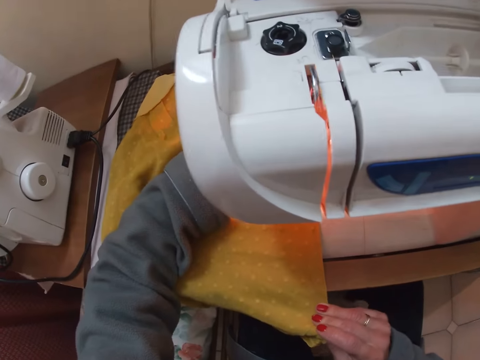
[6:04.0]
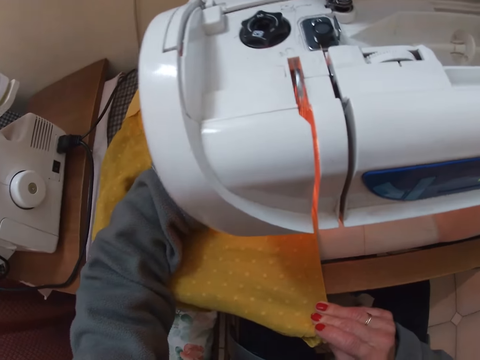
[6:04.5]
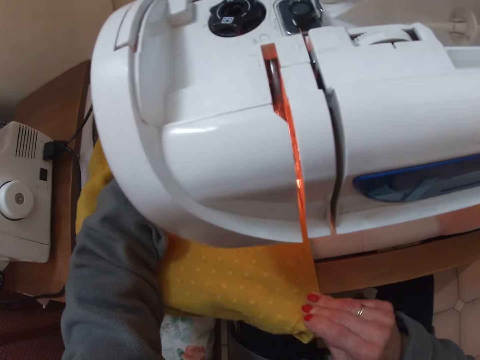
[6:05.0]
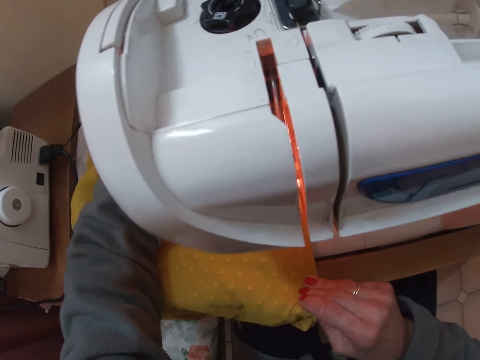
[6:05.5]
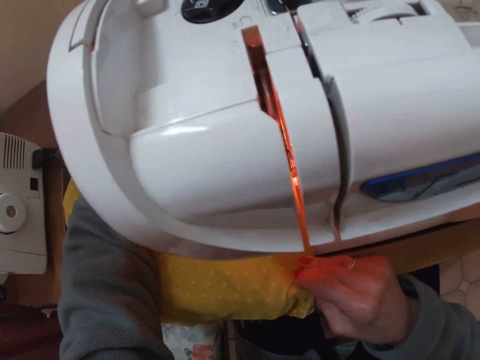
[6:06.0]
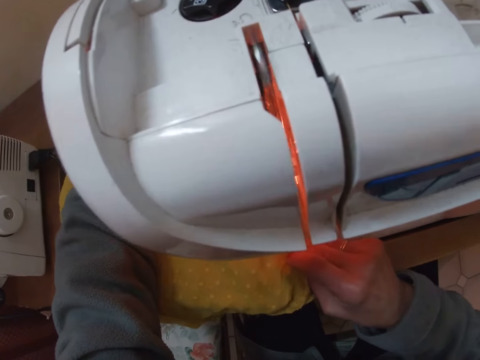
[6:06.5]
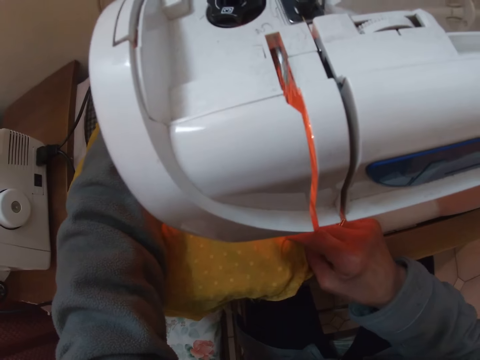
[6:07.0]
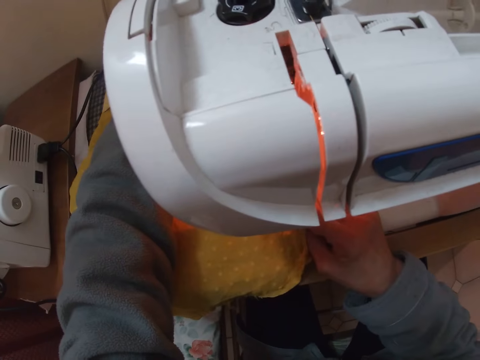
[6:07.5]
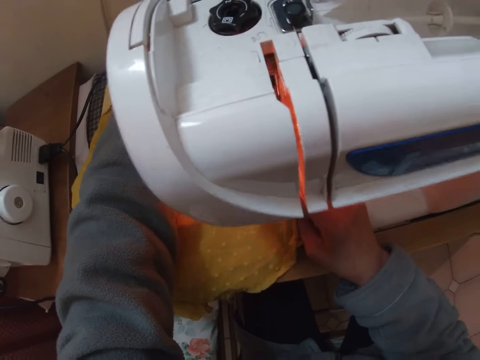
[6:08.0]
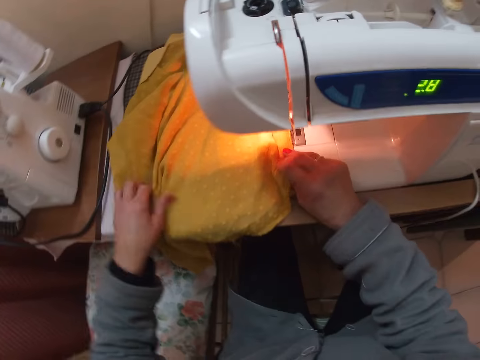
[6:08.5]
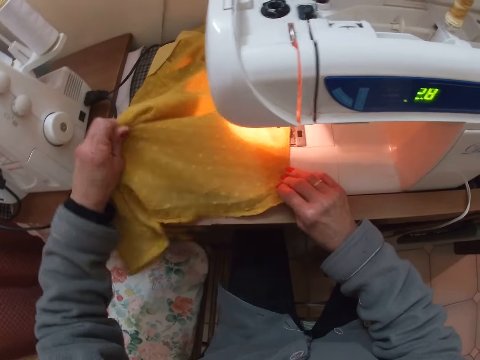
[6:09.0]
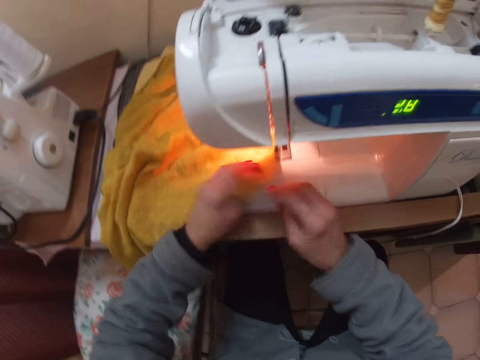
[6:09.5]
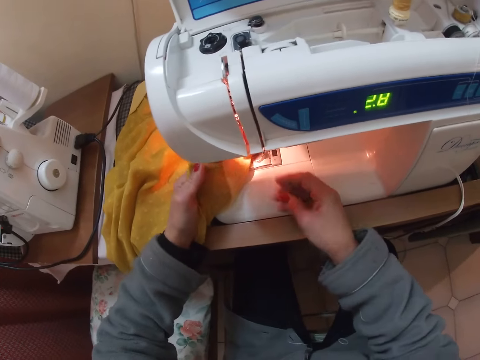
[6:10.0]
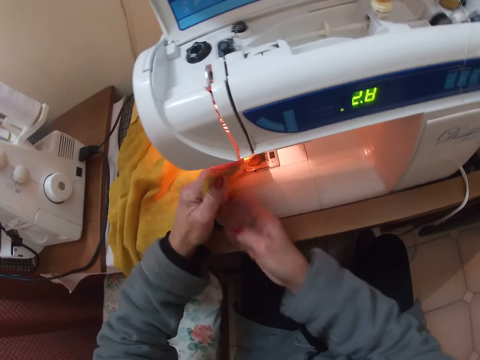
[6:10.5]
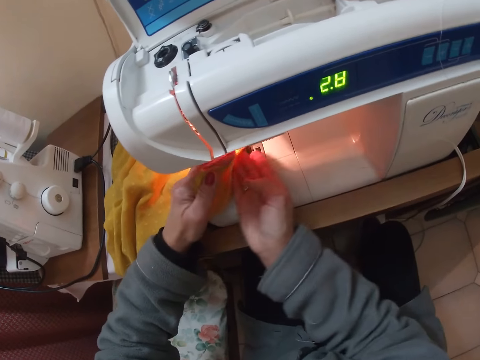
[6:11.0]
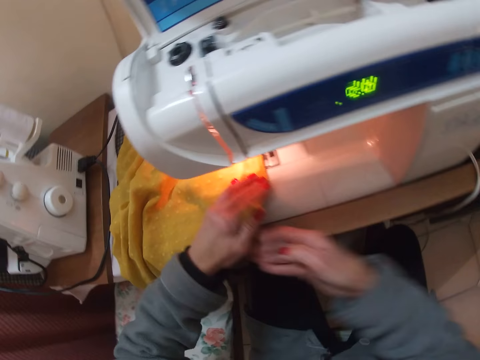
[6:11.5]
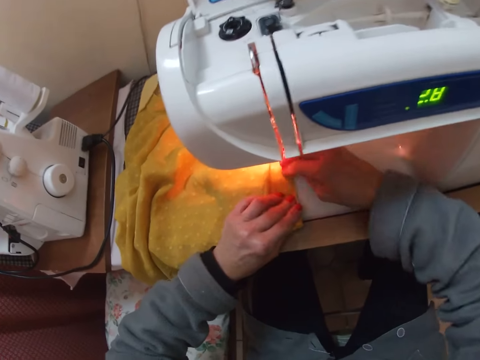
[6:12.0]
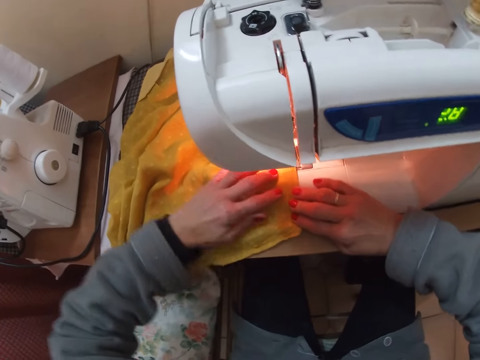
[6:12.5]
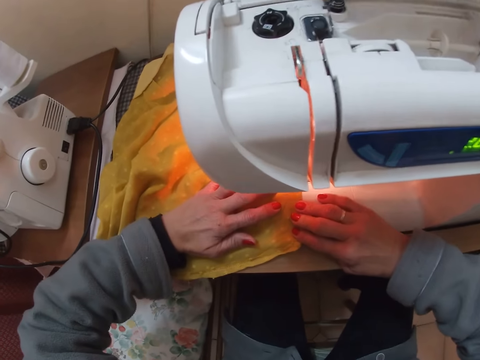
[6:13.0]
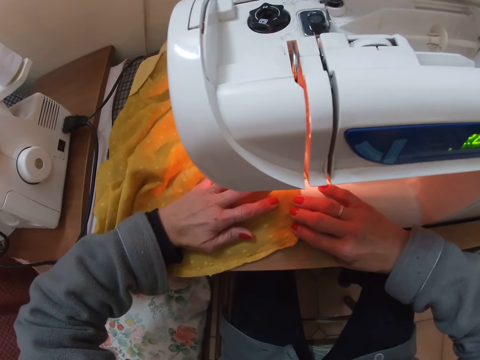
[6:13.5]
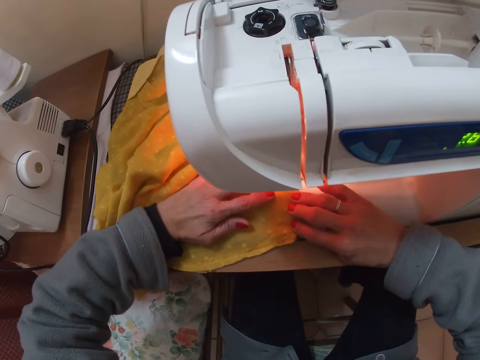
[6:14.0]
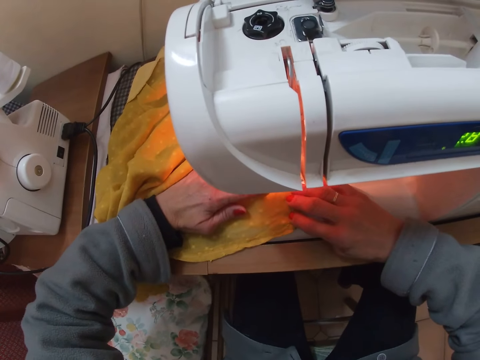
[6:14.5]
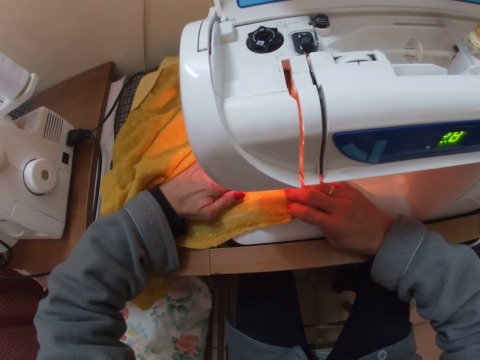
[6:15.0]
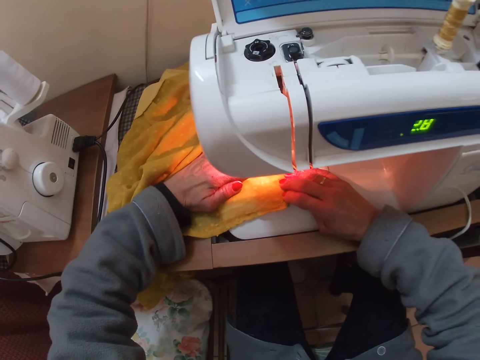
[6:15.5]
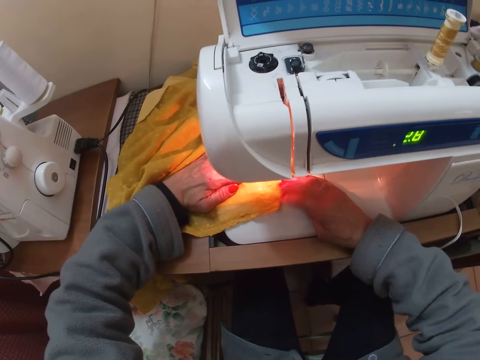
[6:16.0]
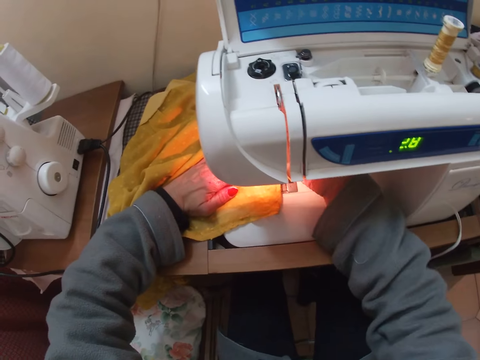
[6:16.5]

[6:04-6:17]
The camera wearer sews the blouse or fabric on the sewing machine. They put the fabric on the table. They adjust the blouse on the machine with both hands. They fold the fabric, clear the fabric and hold the fabric with both hands. They sew the fabric with the sewing machine.

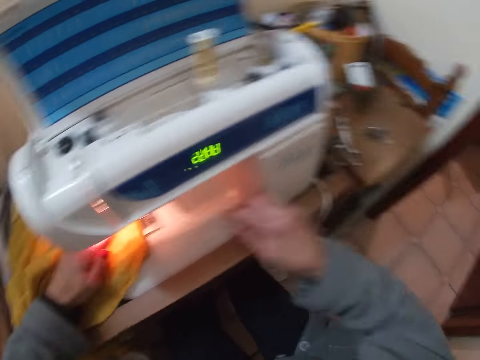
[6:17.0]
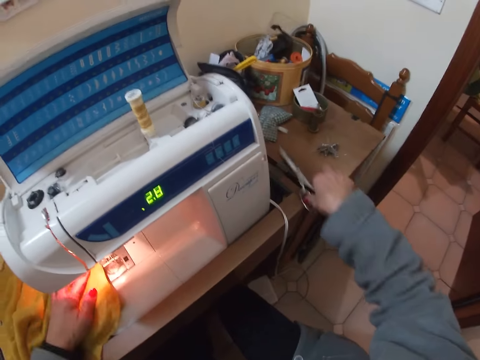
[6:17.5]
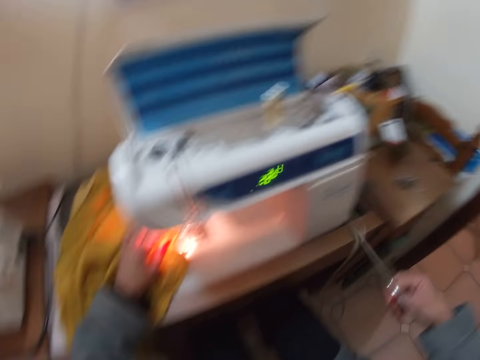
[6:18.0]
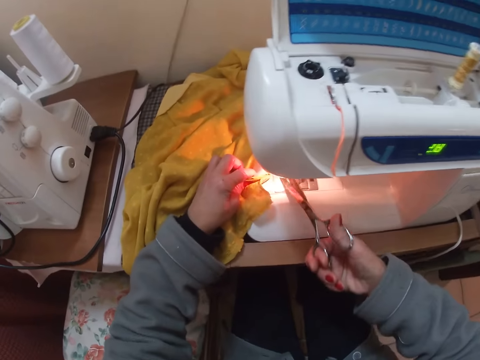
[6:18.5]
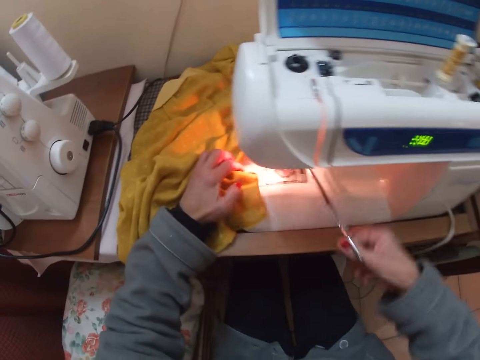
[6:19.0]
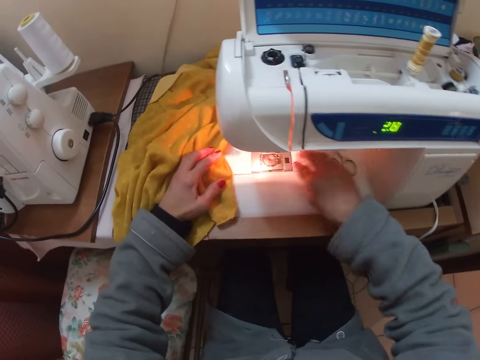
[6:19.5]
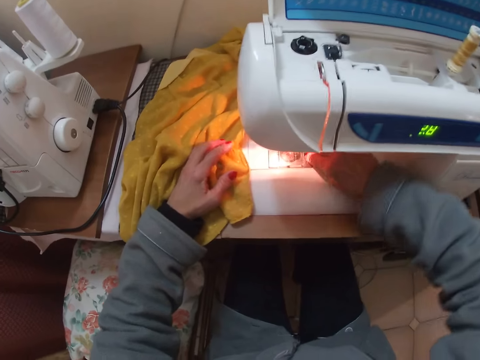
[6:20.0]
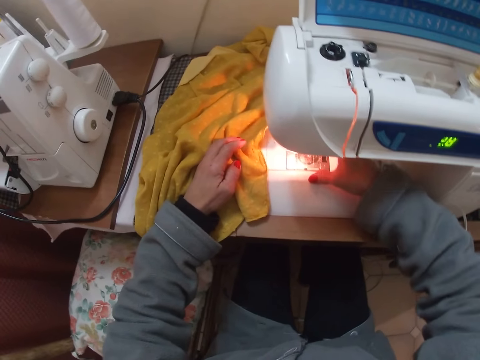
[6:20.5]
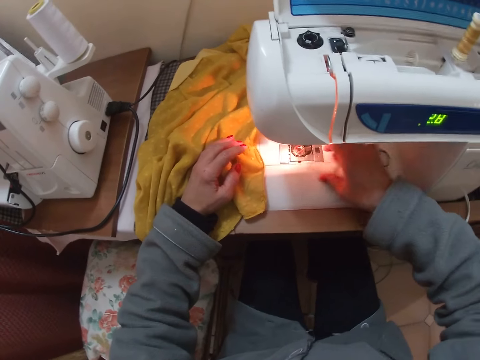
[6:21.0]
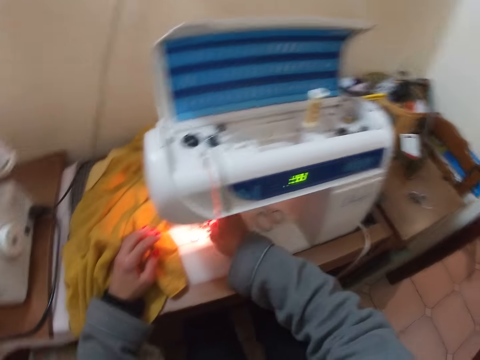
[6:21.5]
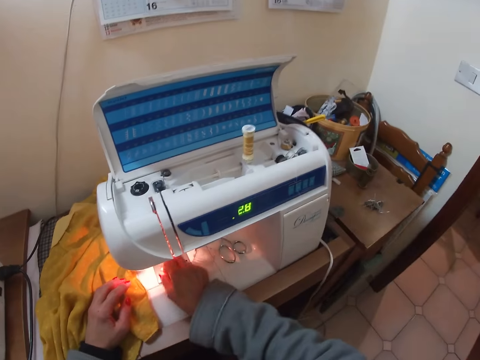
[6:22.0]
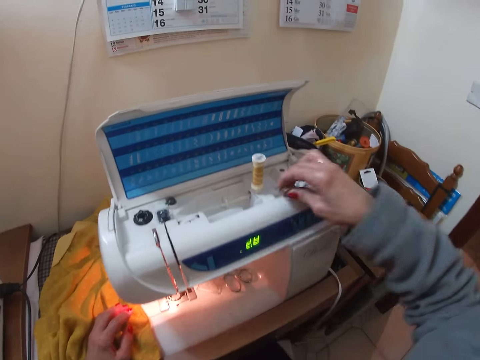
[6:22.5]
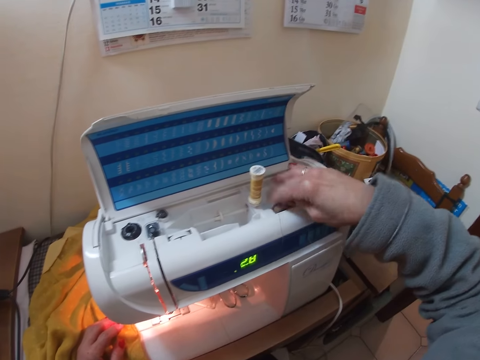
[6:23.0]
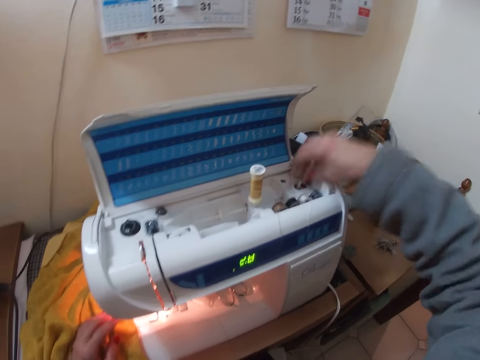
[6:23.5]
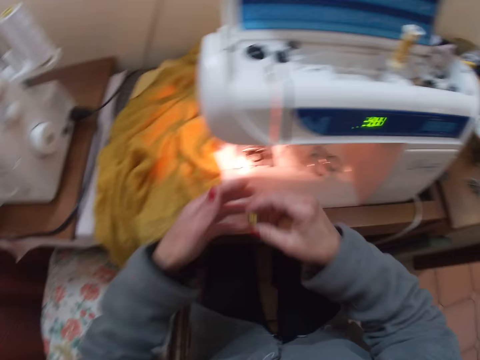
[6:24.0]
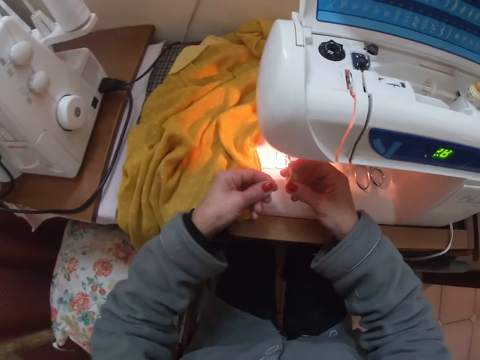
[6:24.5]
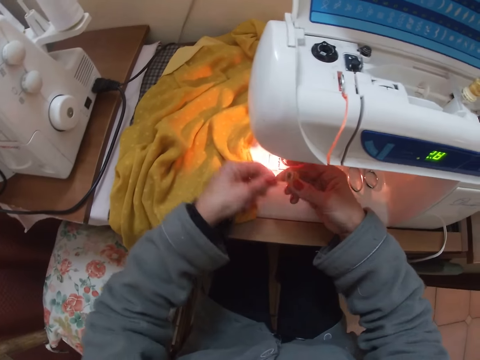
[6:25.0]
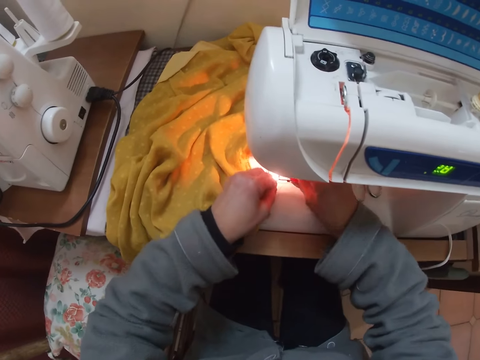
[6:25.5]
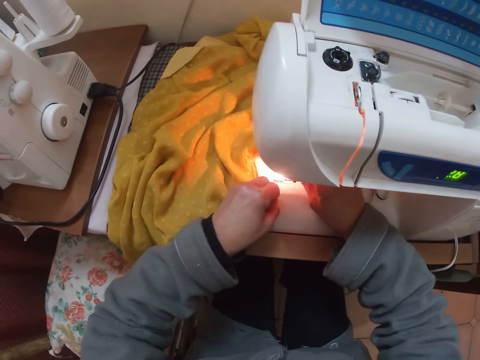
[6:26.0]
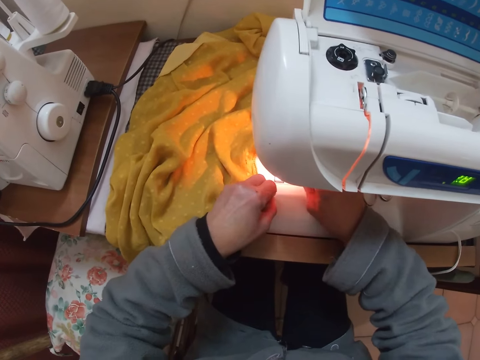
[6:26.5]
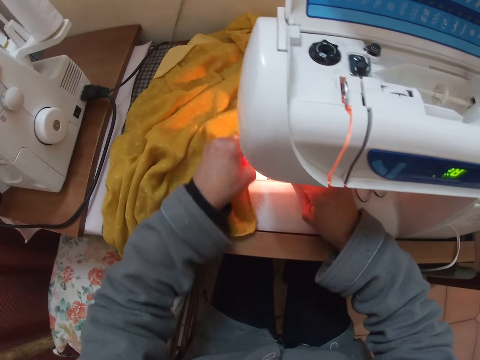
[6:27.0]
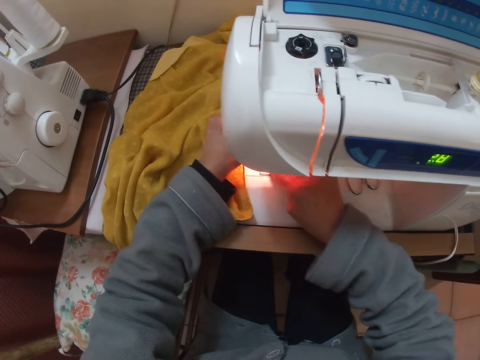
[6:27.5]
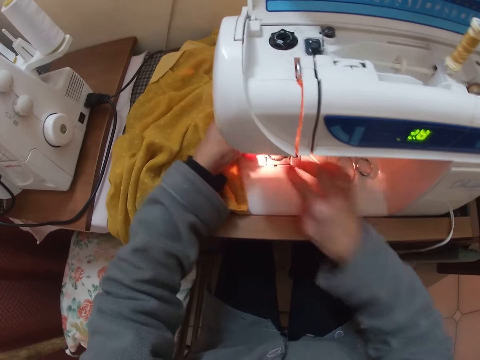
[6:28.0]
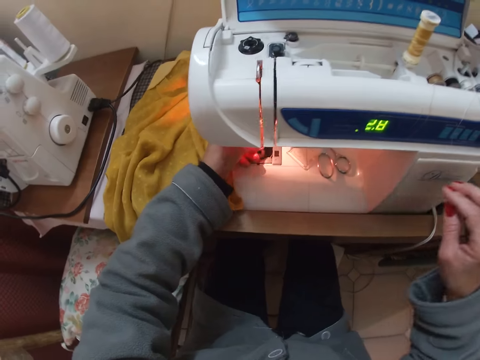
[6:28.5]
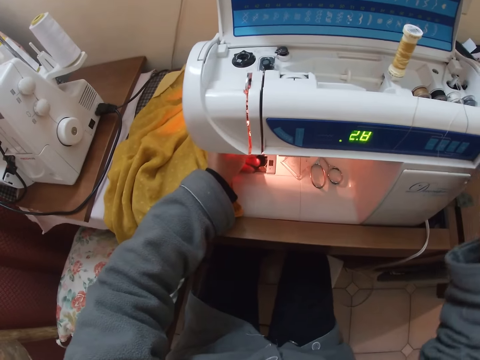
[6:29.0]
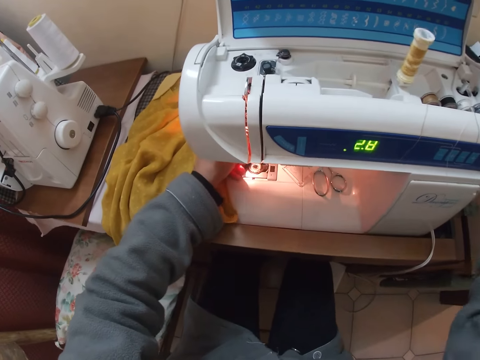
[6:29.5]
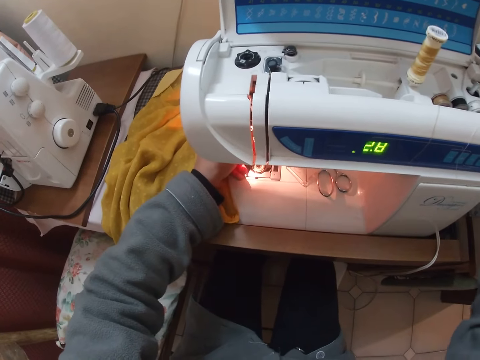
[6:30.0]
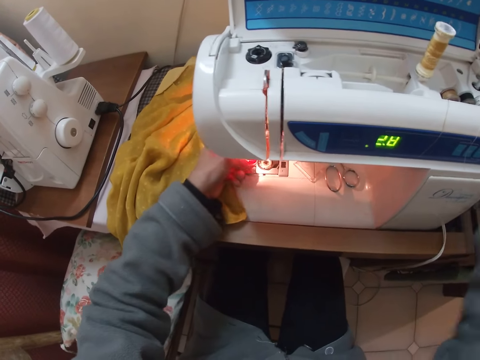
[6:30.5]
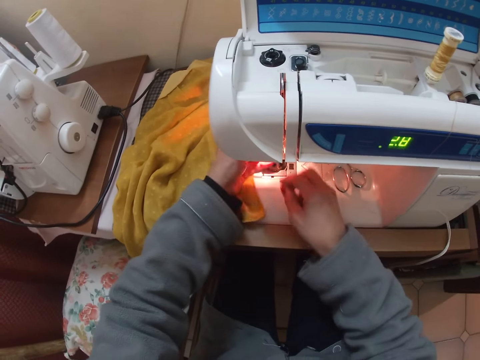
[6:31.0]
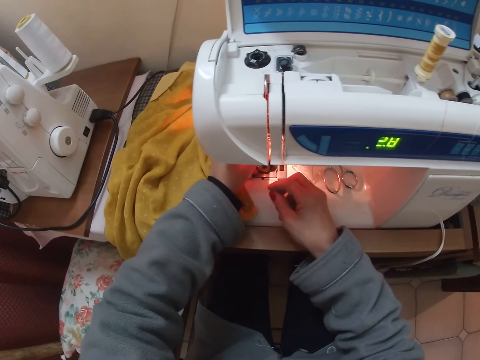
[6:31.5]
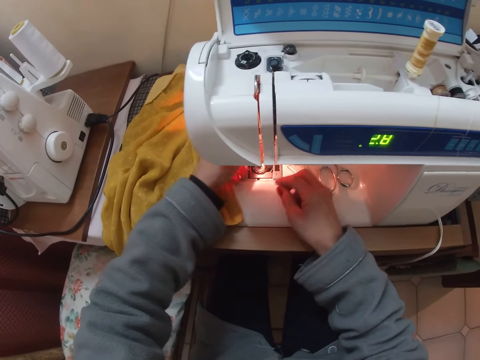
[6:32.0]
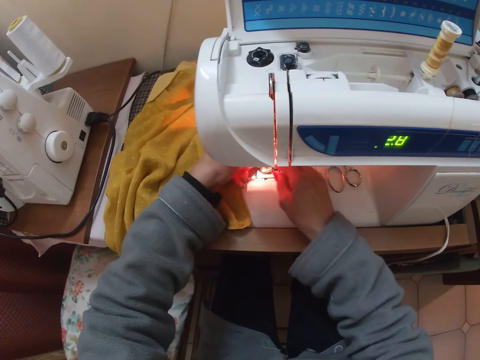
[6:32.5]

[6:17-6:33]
The camera wearer presses the foot presser lever with her right hand. They pick the scissors from the table with her right hand. They cut thread from the cloth and needle with the scissors. They put the scissors on the sewing machine. They open the bobbin case with his right hand. They pick up something and put something on the sewing machine. They remove a bobbin from the bobbin case. They pick a thread. They drop the bobbin beside the spool spin. They put the thread on the sewing machine. They pick up the bobbin from the bobbin winder. They pick the thread. They pull out a little thread from the bobbin. They fix the bobbin into the bobbin case. They put the thread in the sewing machine. They turn the hand wheel of the machine with her right hand. They adjust the thread with her left hand.
